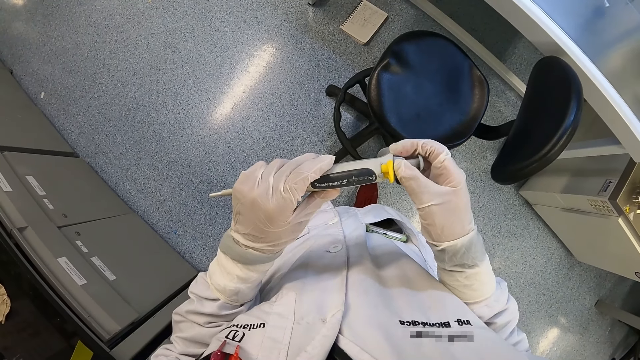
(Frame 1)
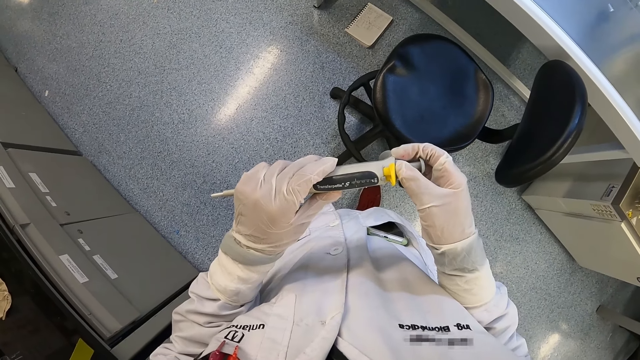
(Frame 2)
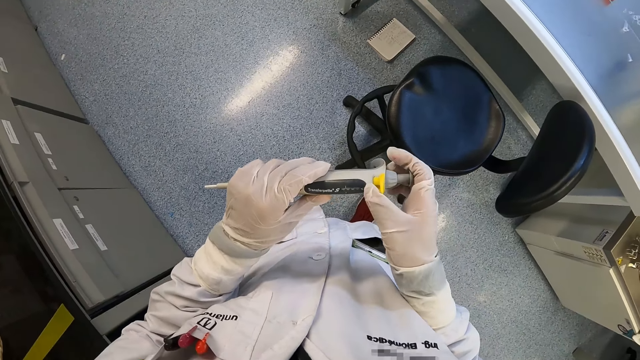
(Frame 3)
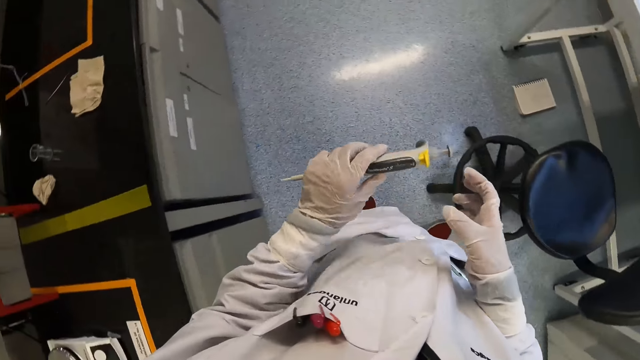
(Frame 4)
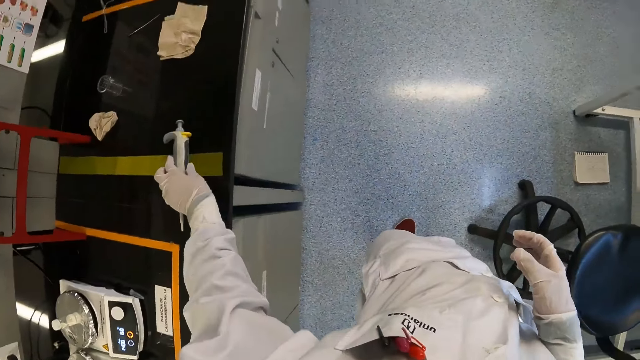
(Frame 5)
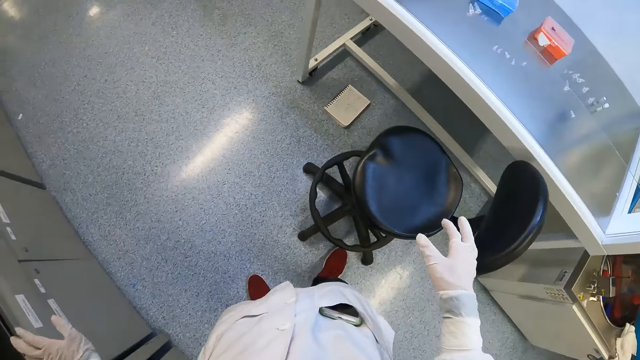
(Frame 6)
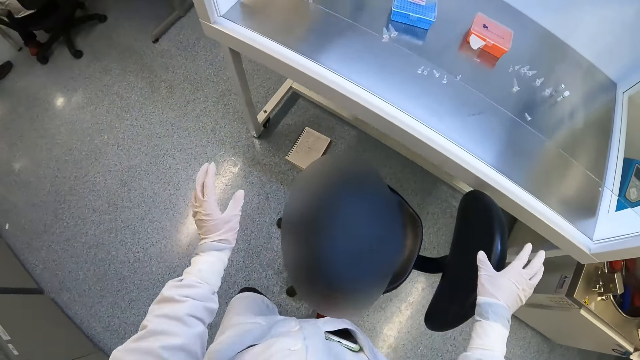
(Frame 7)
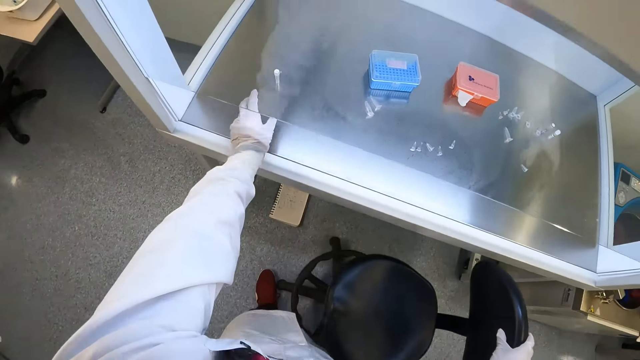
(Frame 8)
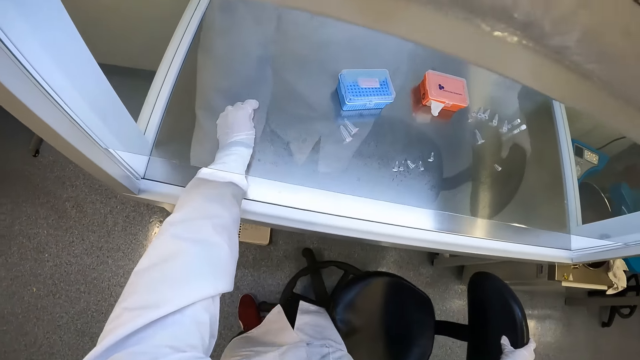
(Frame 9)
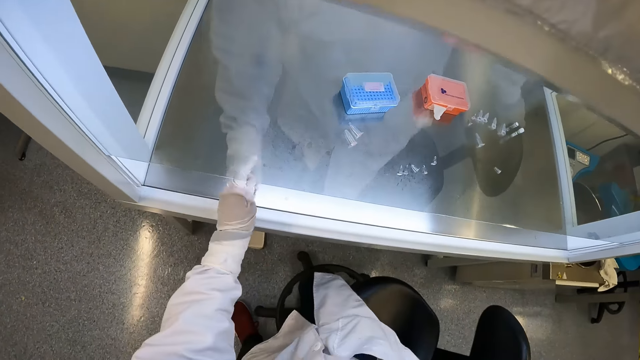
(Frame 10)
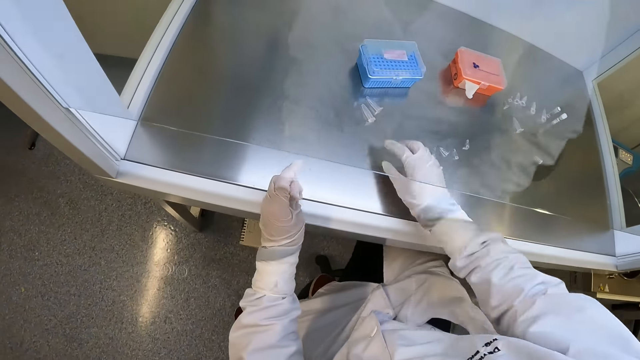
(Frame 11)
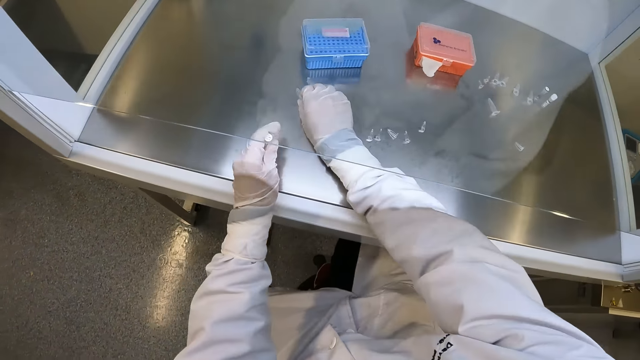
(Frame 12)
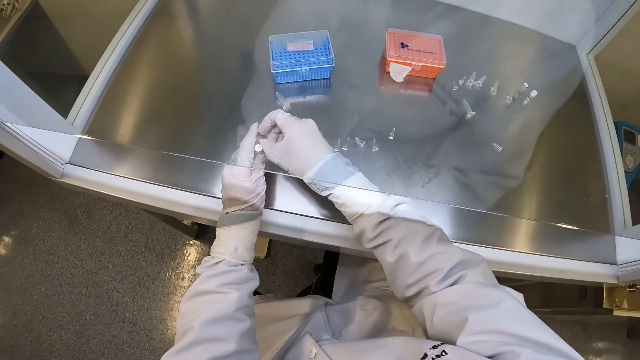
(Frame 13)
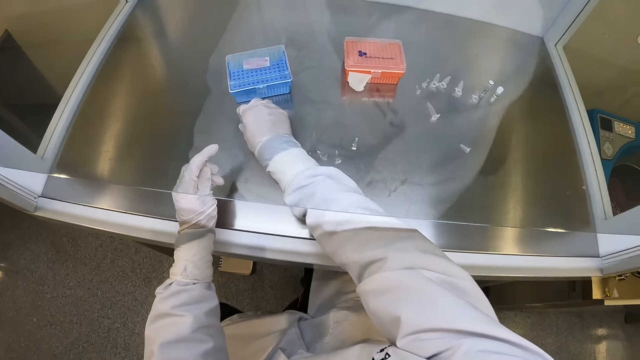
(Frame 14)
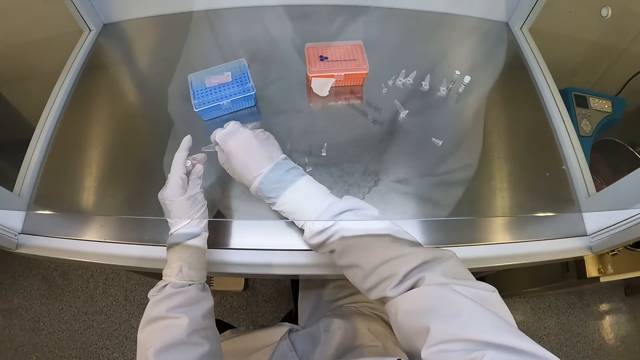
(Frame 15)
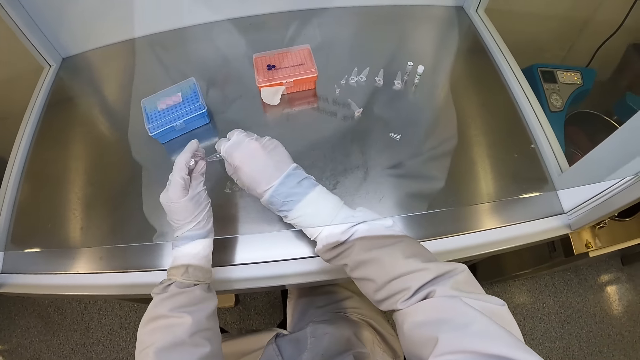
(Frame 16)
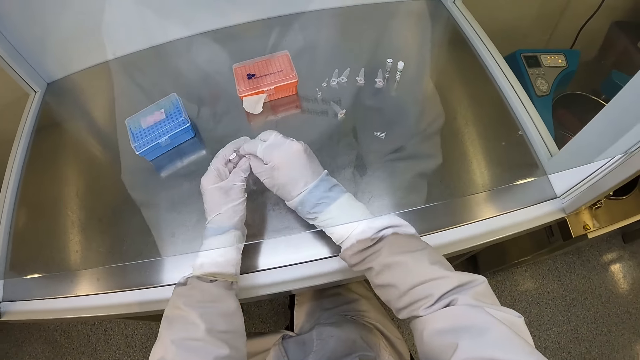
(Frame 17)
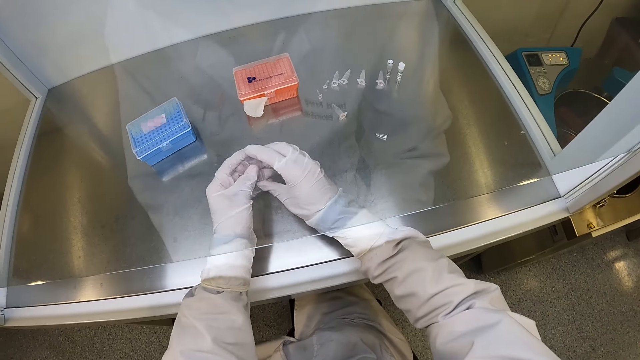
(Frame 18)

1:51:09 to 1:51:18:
The camera wearer places the micropipette in his left hand on the workstation. He picks up a microtube from the biosafety cabinet with his left hand. He sits on a chair. He picks up a microtube from the biosafety cabinet with his right hand. He passes the microtube from his right hand to his left hand. He picks up a microtube from the biosafety cabinet with his right hand. He passes the microtube from his right hand to his left hand.

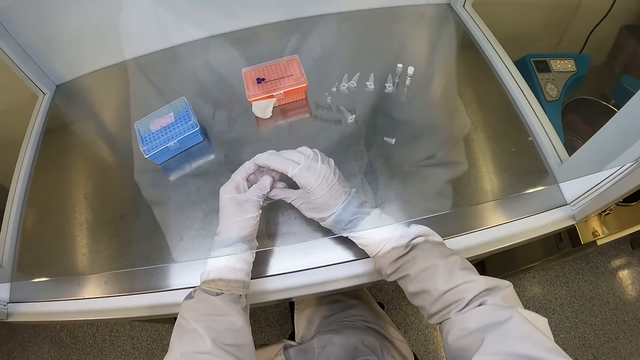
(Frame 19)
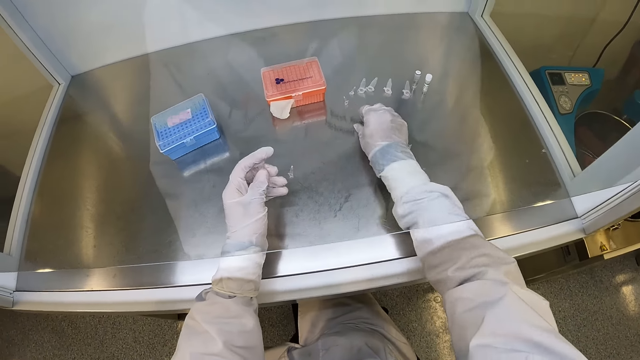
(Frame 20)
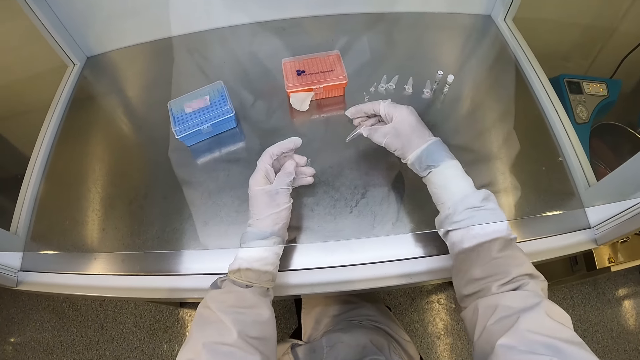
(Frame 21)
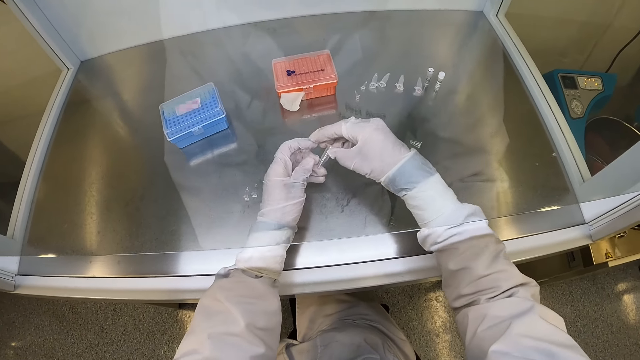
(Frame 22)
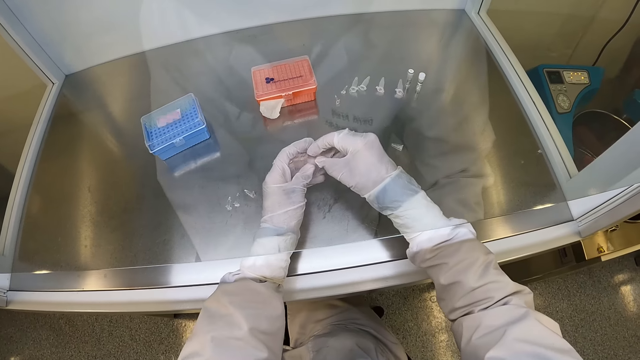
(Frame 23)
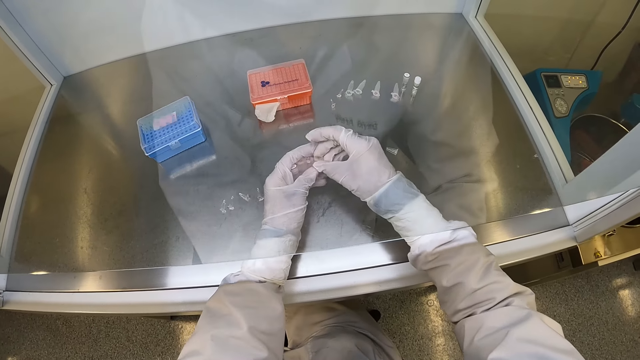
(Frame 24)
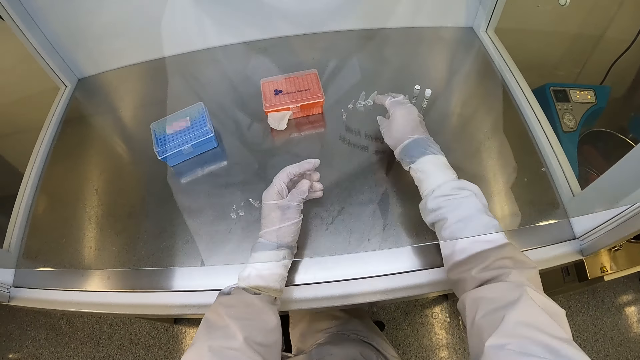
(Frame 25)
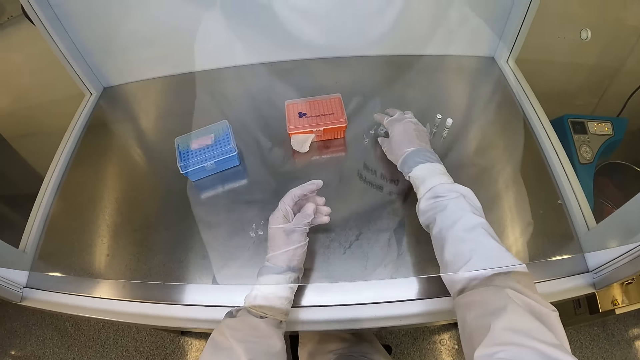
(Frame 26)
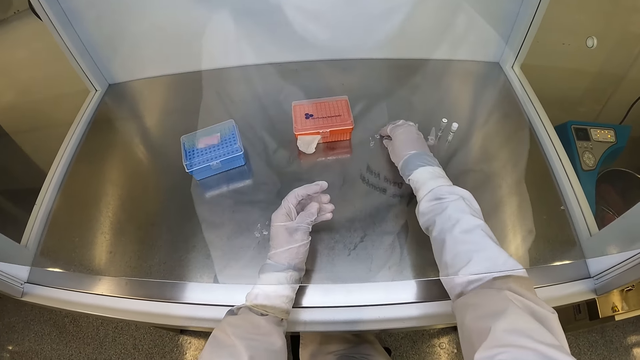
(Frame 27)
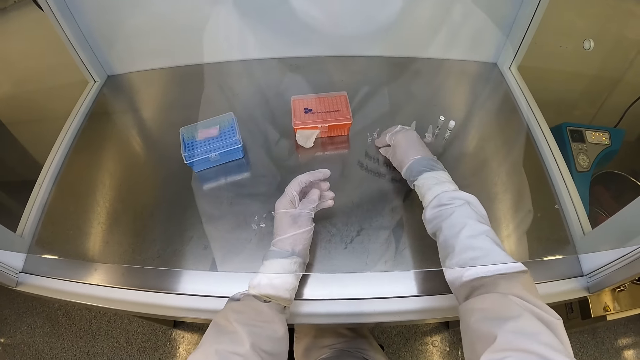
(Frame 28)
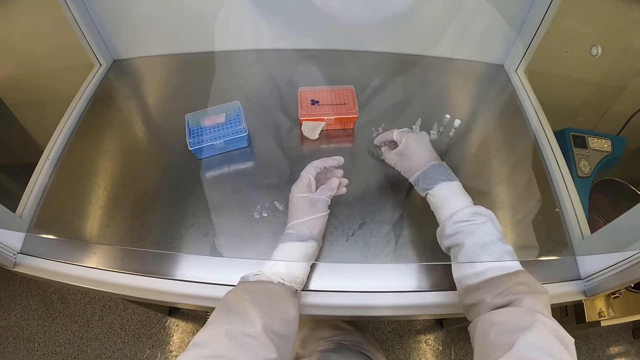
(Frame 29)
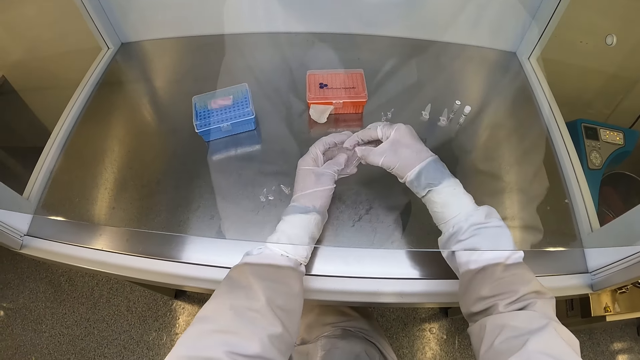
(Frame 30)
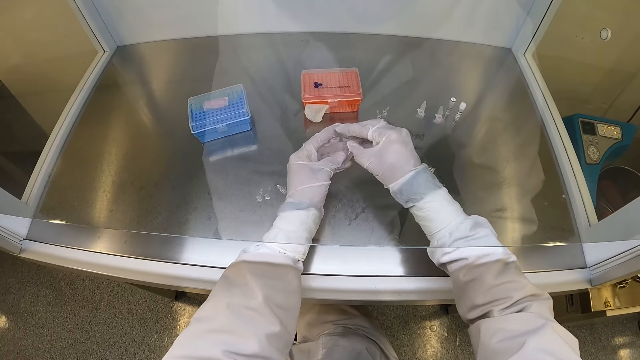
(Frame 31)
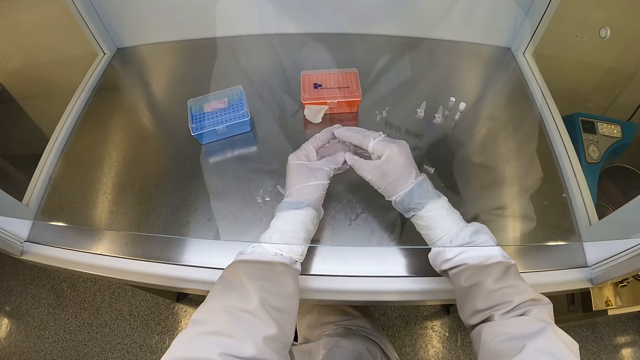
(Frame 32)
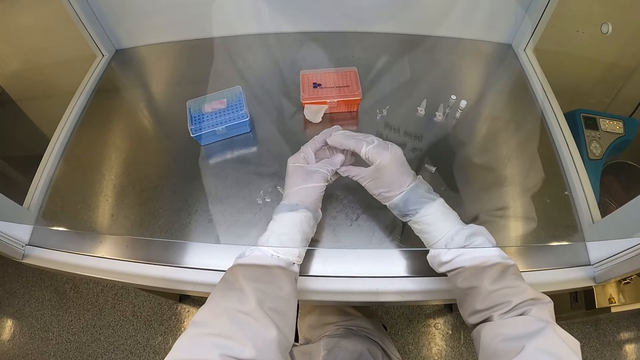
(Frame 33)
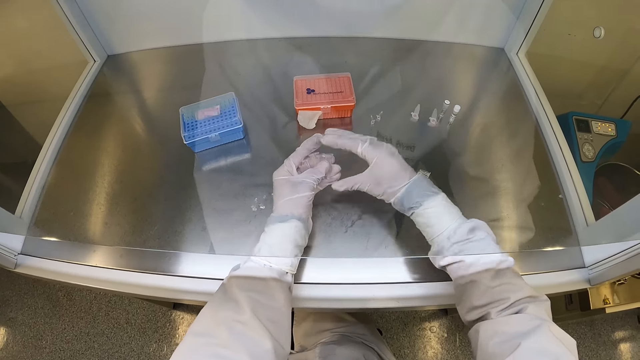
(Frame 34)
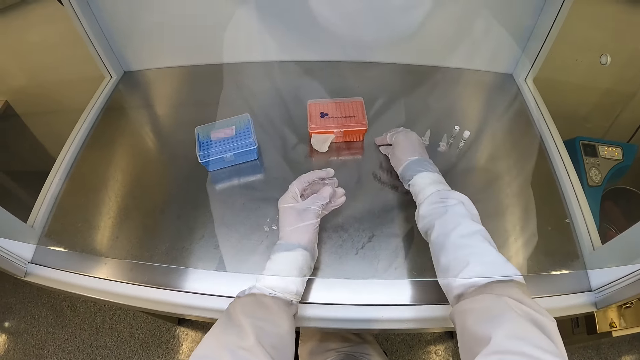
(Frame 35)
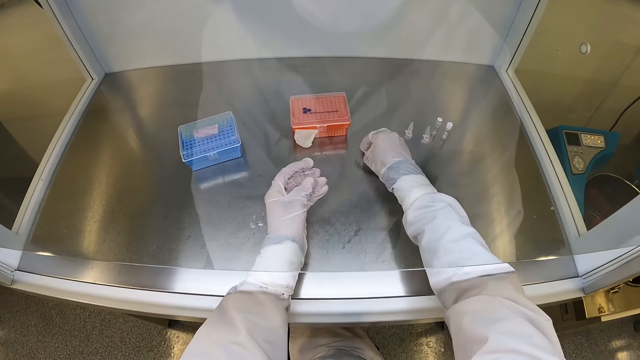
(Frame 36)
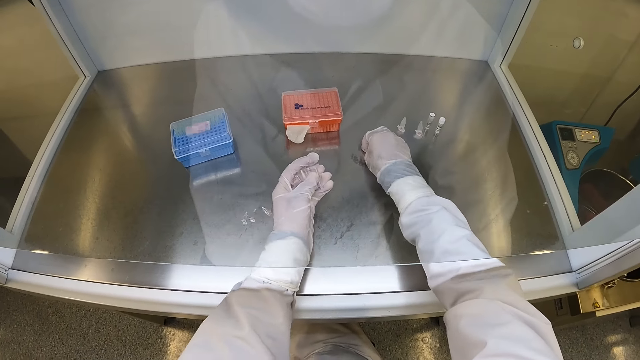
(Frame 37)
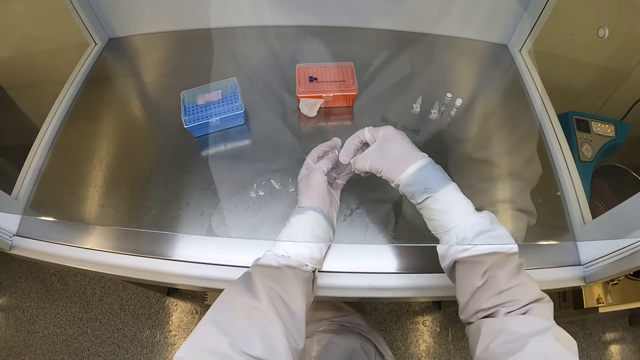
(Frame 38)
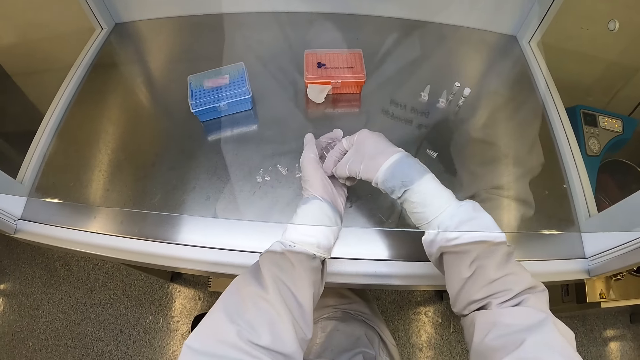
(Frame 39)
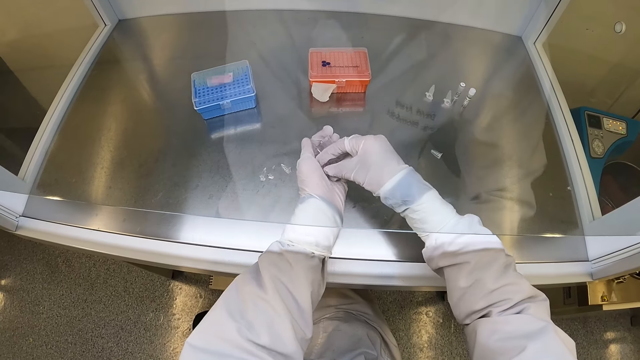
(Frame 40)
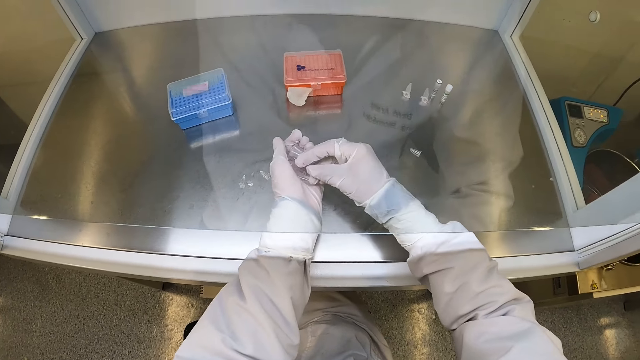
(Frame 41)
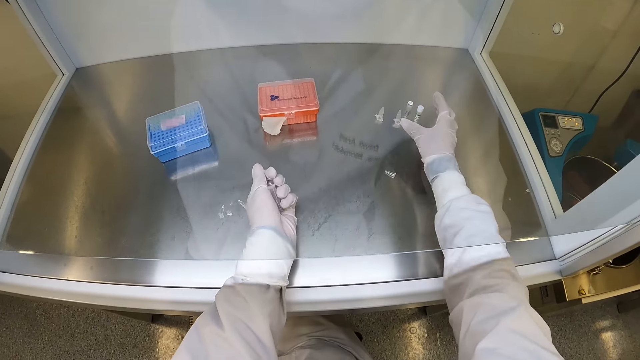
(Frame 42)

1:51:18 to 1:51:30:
The camera wearer picks a microtube from the biosafety cabinet with his right hand. He passes the microtube from his right hand to his left hand. He picks some microtubes from the biosafety cabinet with his right hand. He passes the microtubes from his right hand to his left hand. He picks some microtubes from the biosafety cabinet with his right hand. He passes the microtubes from his right hand to his left hand.
